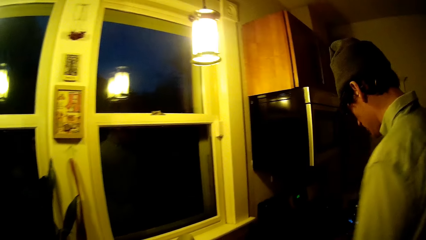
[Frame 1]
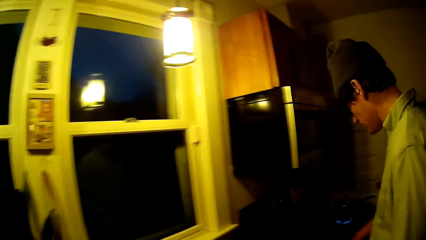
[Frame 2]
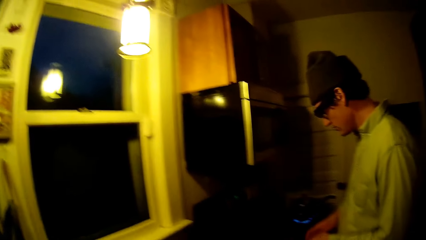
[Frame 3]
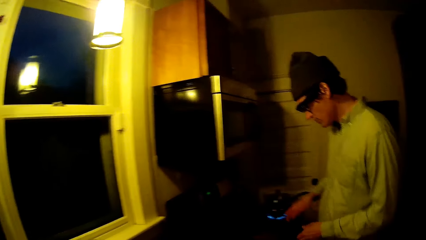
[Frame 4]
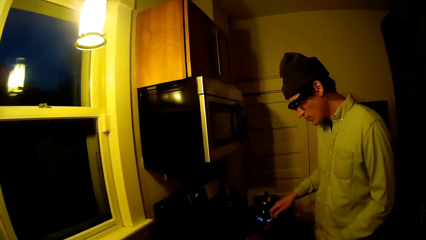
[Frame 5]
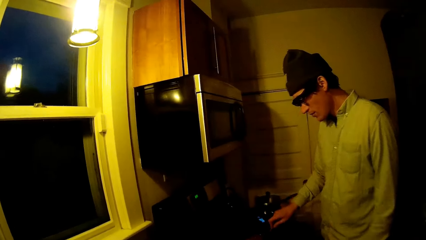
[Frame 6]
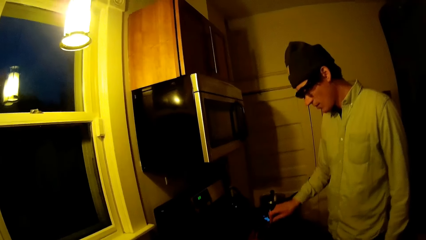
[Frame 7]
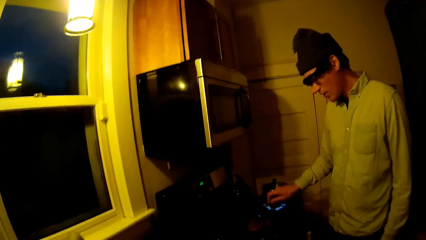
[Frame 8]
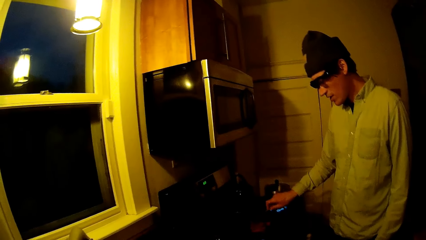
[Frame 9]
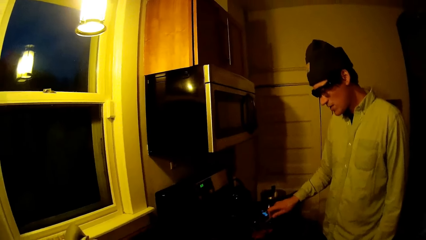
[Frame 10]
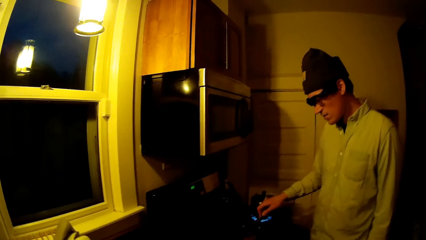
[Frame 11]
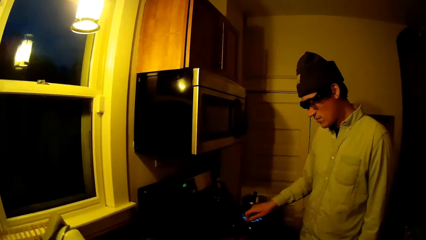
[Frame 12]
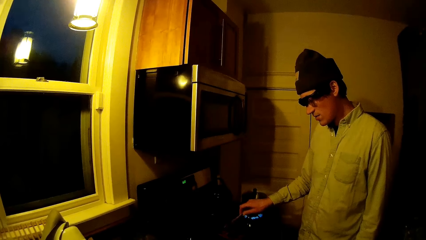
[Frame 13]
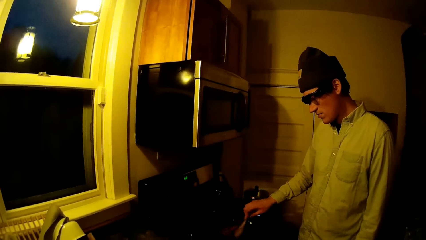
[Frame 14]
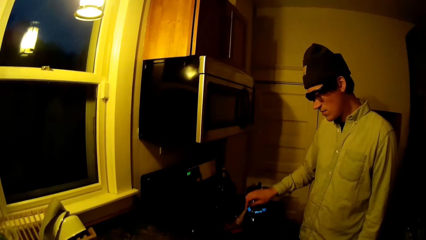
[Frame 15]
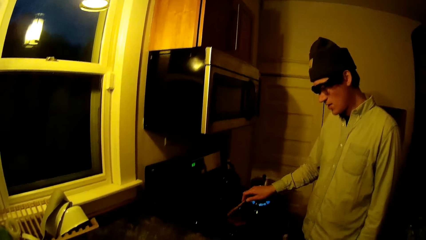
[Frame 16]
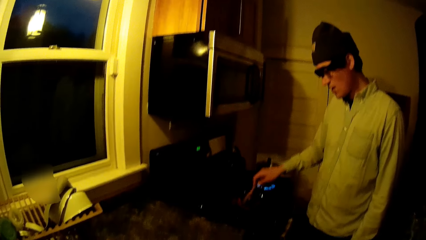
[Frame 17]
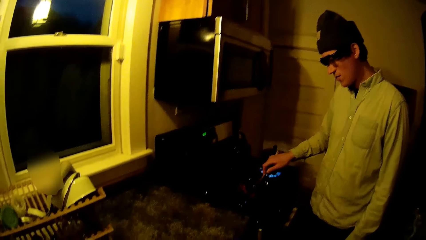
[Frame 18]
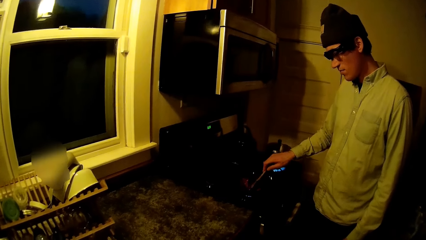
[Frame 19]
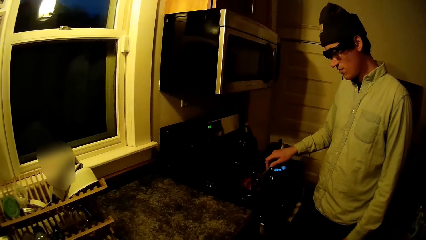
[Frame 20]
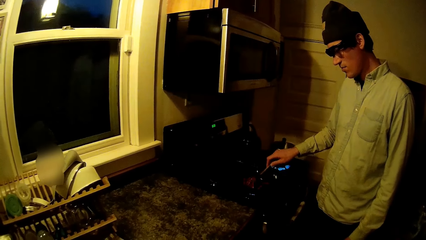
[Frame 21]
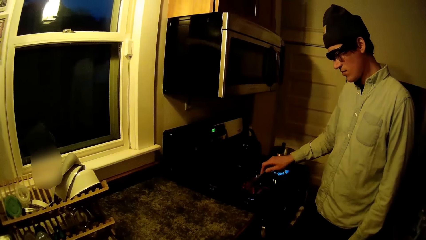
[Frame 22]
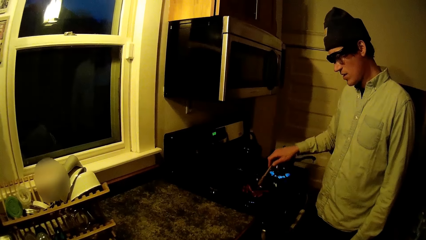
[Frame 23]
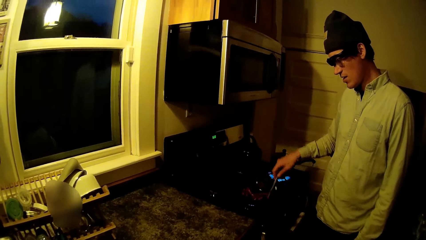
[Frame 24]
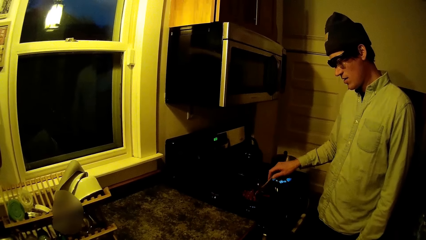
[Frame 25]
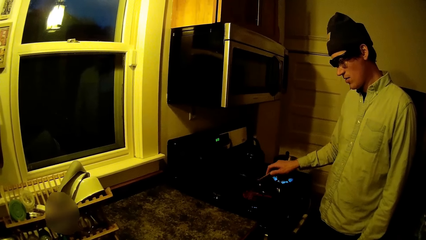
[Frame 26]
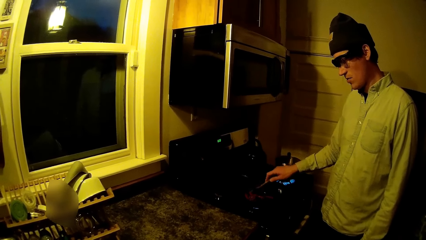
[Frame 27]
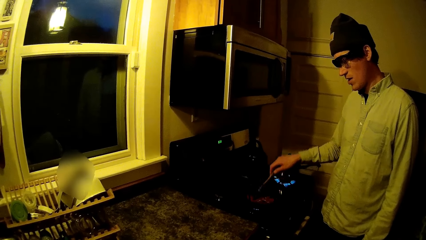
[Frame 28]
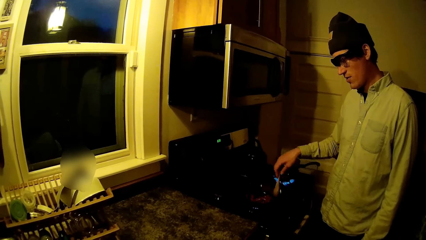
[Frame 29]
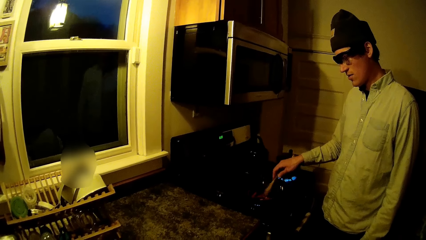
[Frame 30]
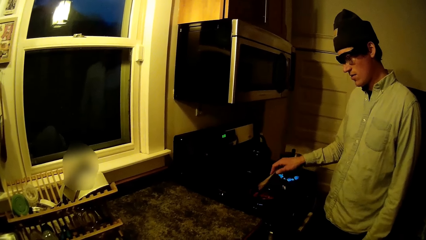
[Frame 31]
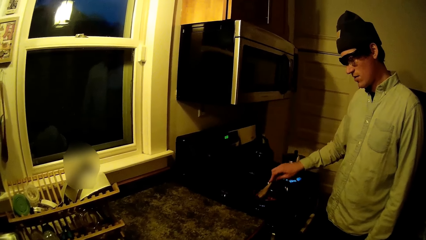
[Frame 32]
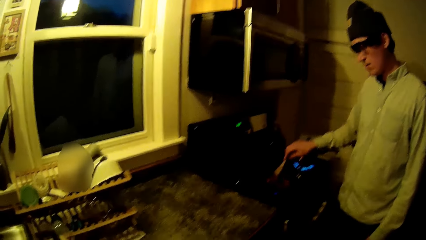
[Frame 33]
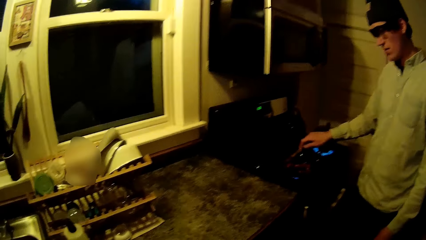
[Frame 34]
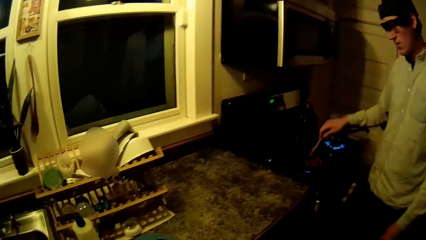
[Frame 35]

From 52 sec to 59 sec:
A man passes a spatula from his left to right hand and stirs a frying pan with the spatula in his right hand. The man interacts with the camera wearer. The camera wearer looks around the kitchen.

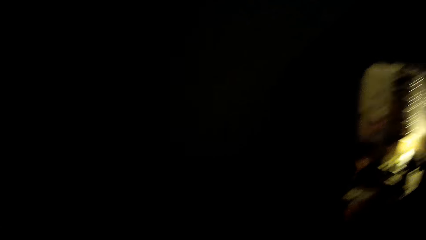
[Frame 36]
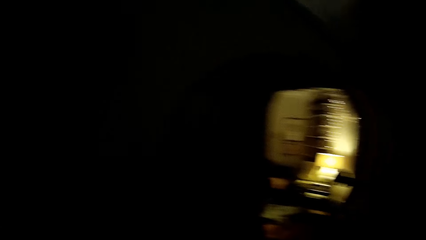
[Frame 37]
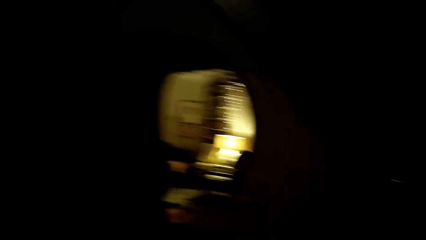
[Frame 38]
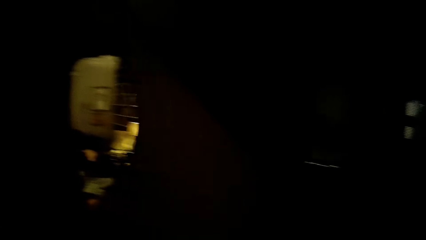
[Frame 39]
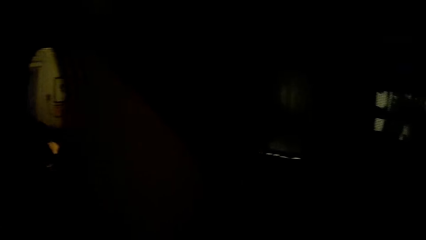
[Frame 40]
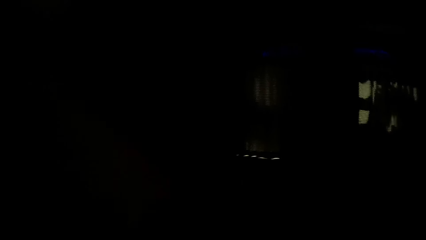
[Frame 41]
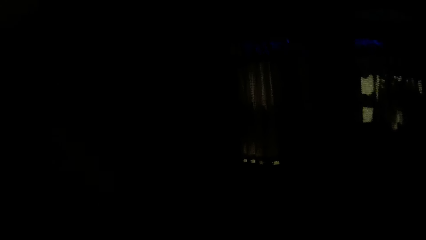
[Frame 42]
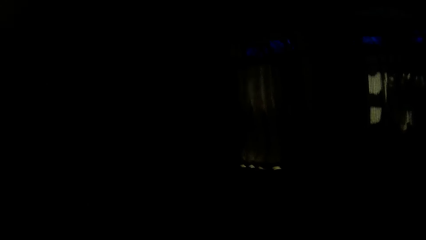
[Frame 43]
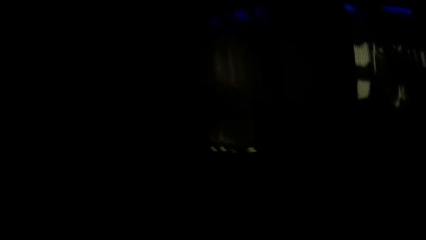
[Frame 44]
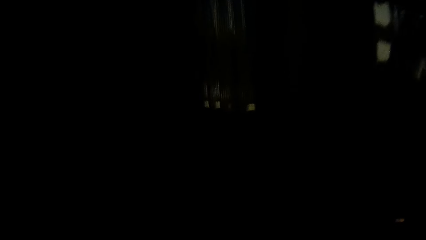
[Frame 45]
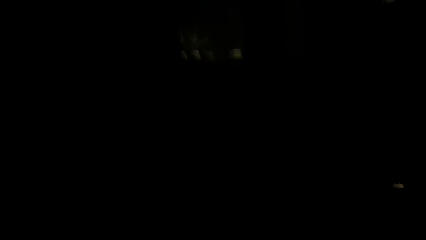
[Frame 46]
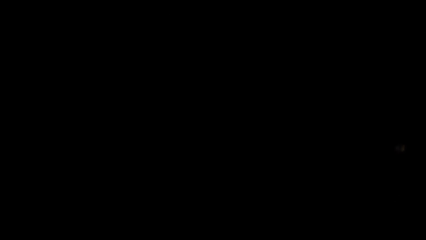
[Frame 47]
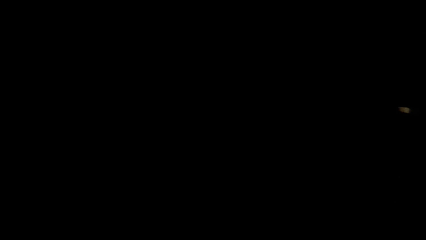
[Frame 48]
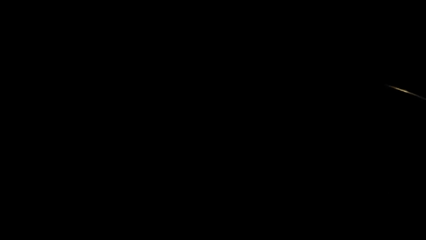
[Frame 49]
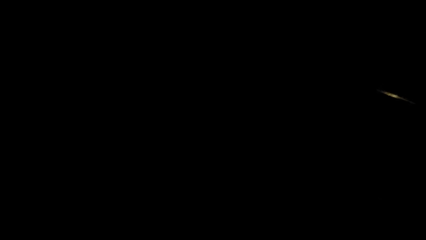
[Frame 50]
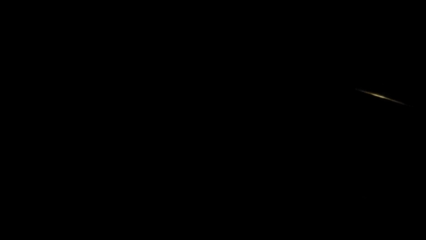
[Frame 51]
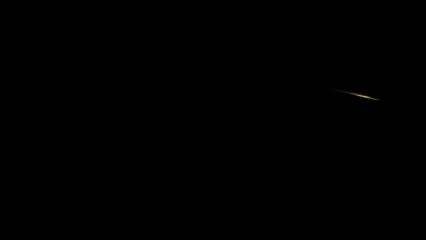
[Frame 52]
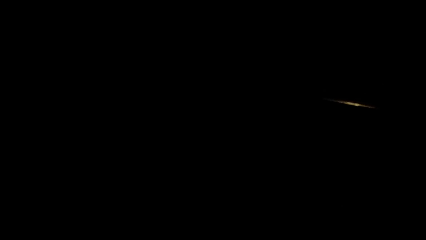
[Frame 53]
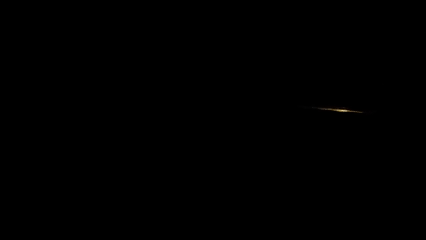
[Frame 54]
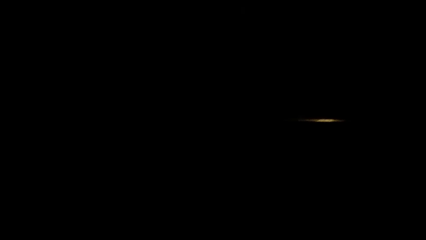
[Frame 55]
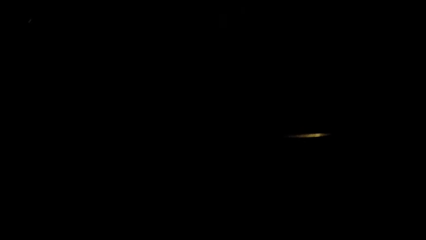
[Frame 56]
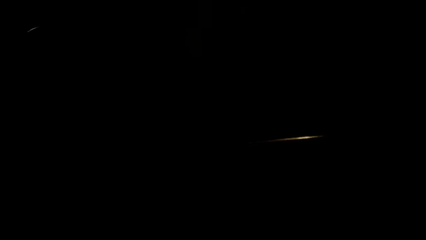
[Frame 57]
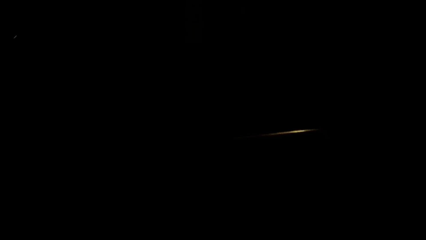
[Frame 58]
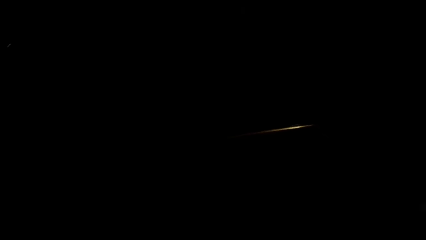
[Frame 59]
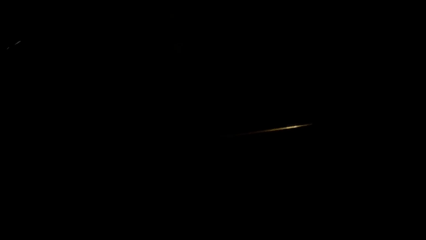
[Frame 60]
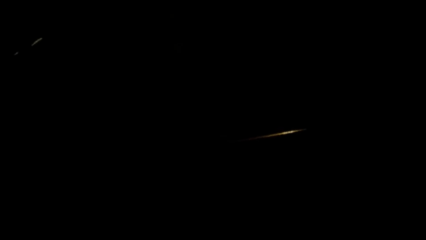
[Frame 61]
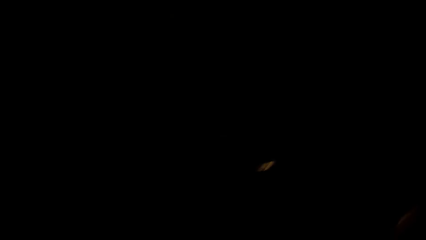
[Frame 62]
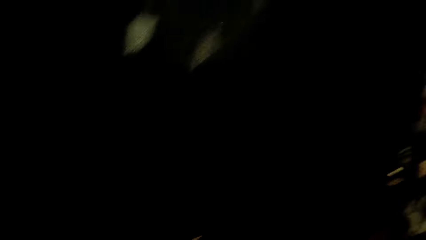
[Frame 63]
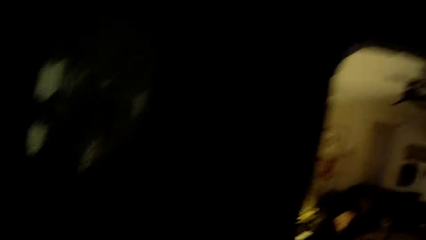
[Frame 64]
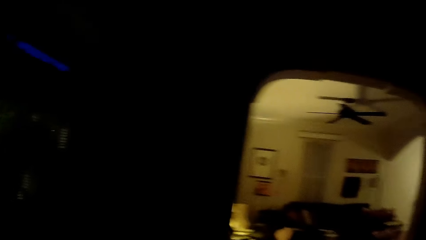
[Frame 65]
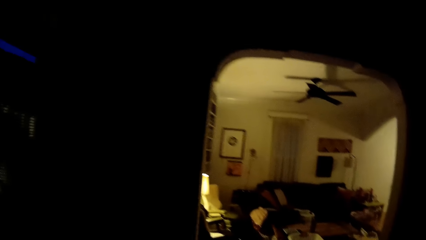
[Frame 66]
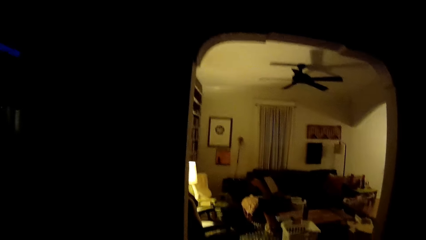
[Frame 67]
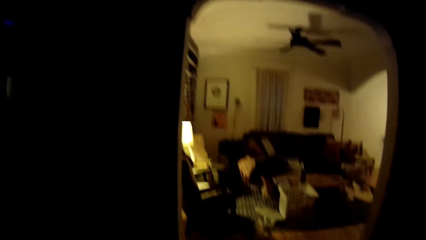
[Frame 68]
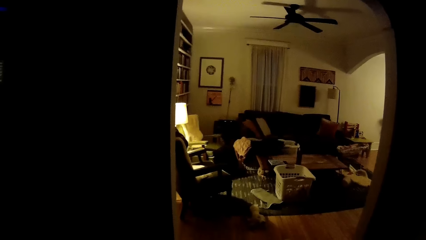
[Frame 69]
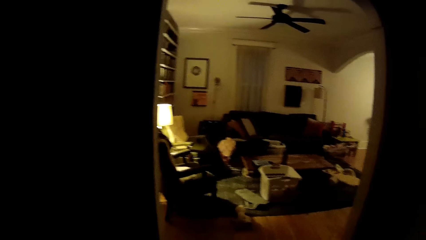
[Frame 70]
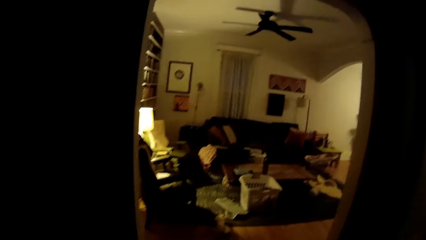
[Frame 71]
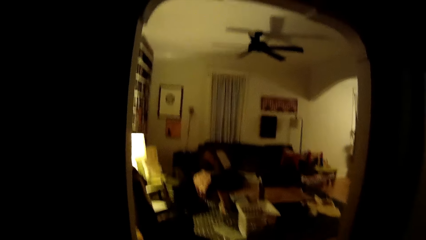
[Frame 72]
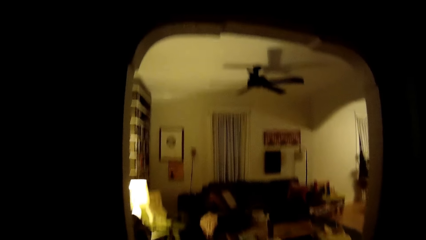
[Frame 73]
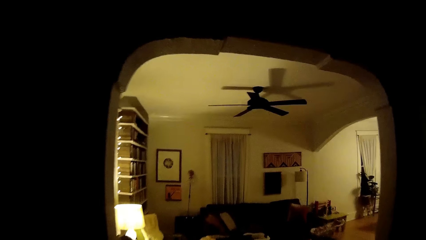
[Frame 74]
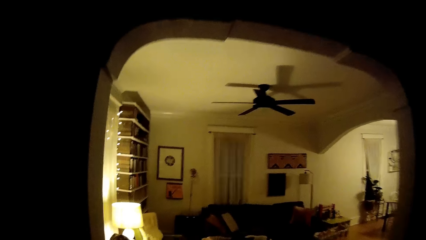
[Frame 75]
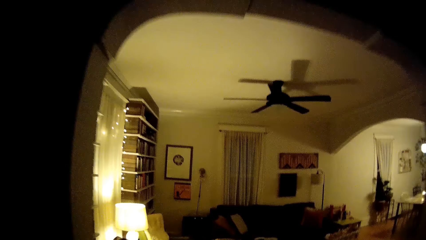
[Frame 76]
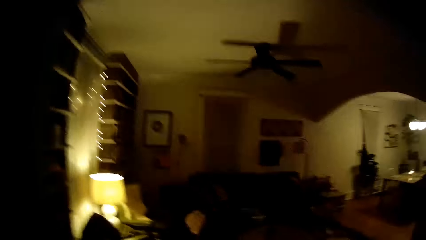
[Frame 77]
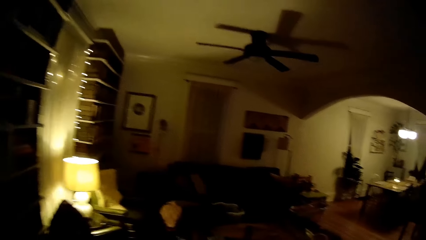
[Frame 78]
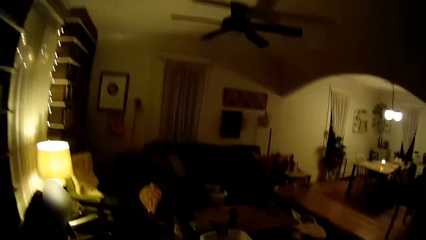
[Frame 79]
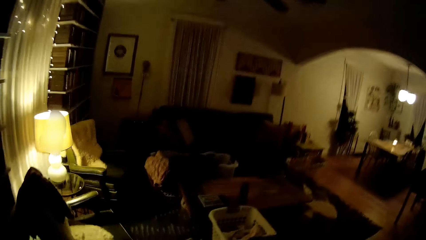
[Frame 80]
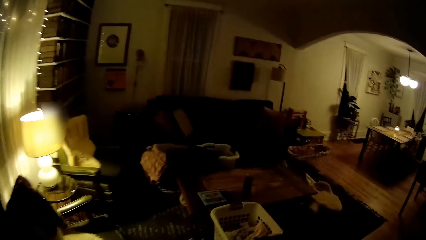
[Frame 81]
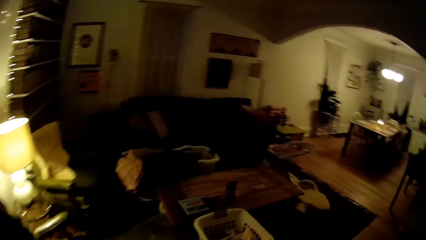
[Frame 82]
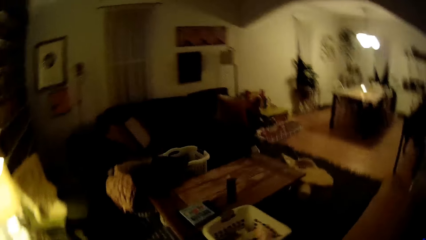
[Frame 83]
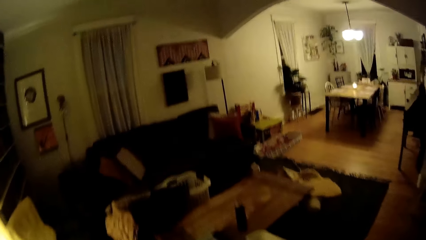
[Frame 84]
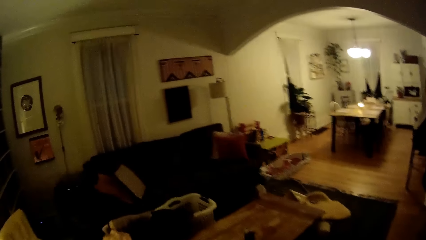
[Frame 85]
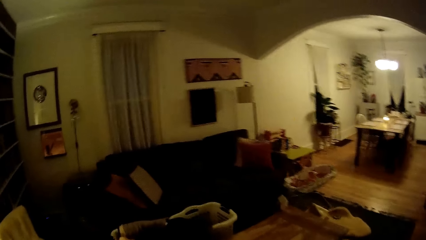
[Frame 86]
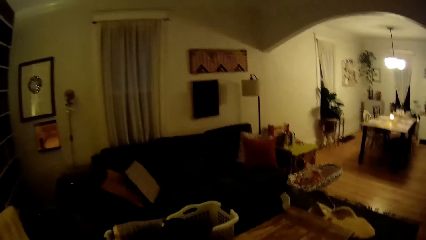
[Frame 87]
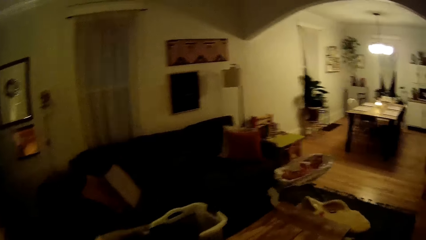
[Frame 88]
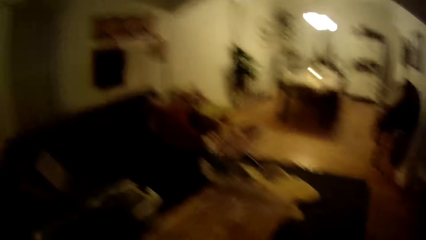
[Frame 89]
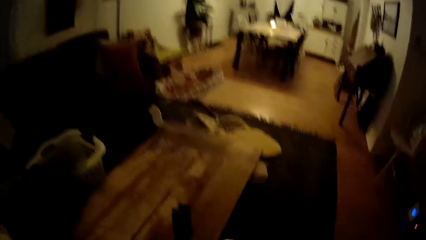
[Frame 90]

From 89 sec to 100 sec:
The camera wearer walks towards the exit of the kitchen. They play with a baby.
